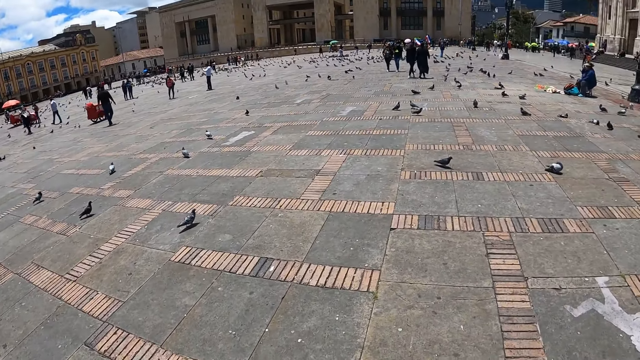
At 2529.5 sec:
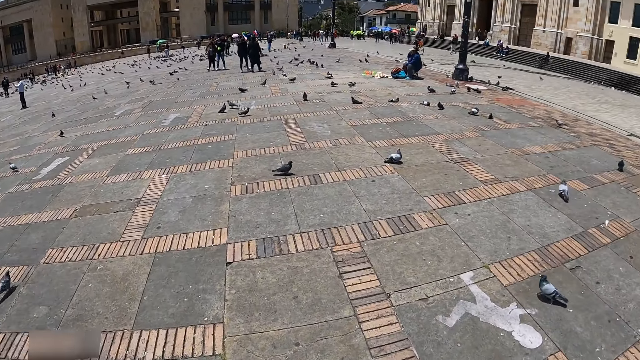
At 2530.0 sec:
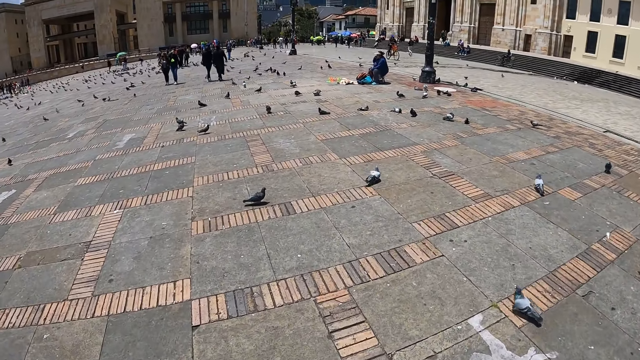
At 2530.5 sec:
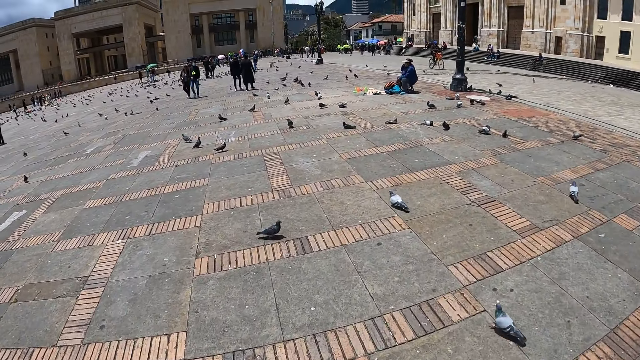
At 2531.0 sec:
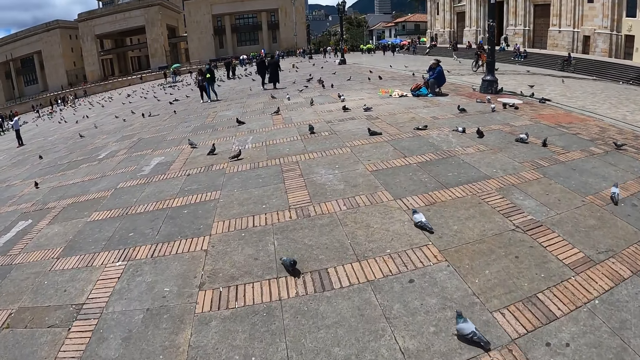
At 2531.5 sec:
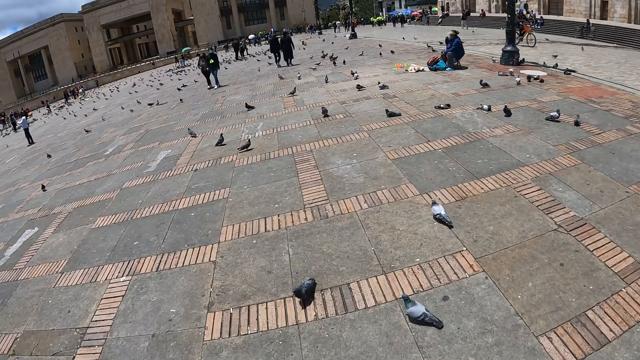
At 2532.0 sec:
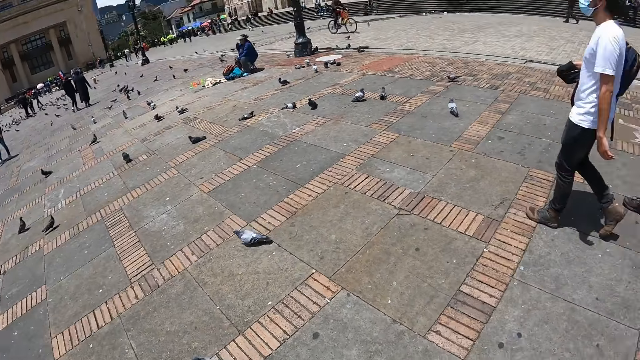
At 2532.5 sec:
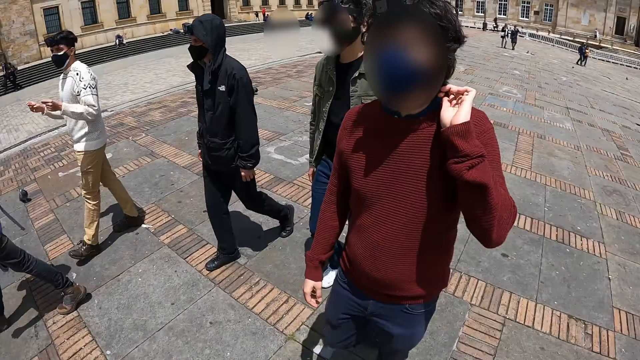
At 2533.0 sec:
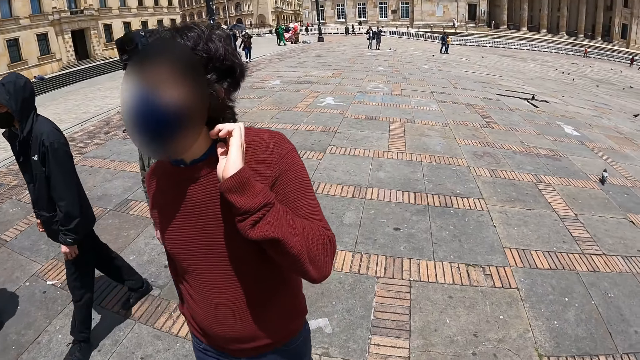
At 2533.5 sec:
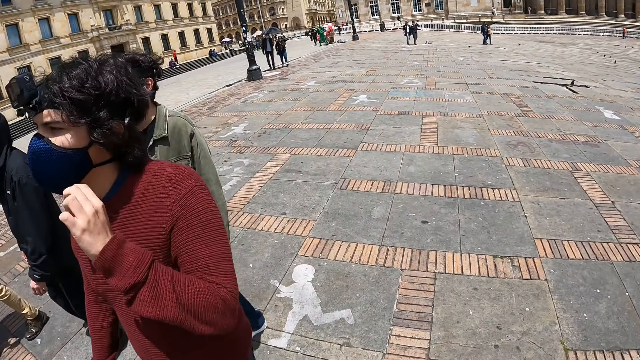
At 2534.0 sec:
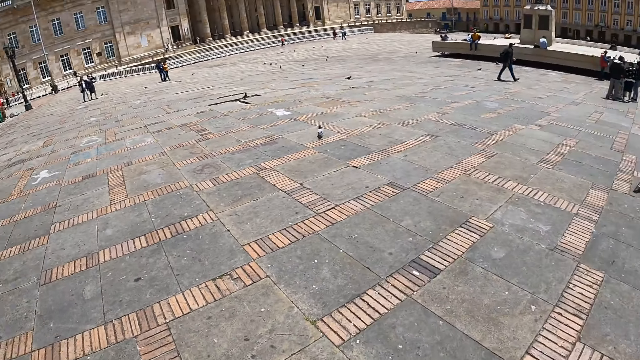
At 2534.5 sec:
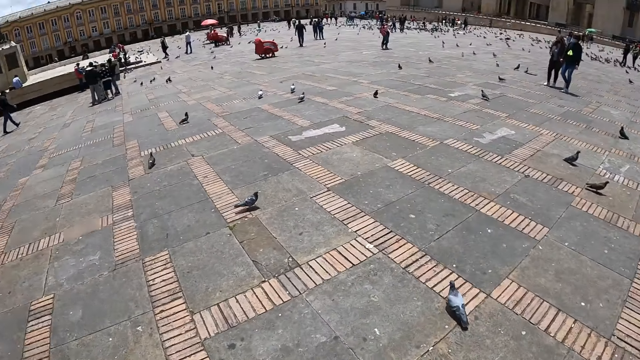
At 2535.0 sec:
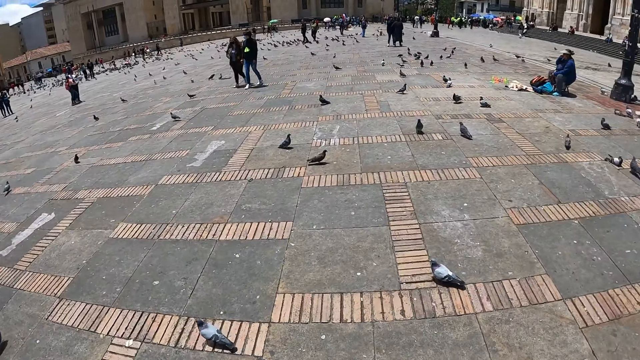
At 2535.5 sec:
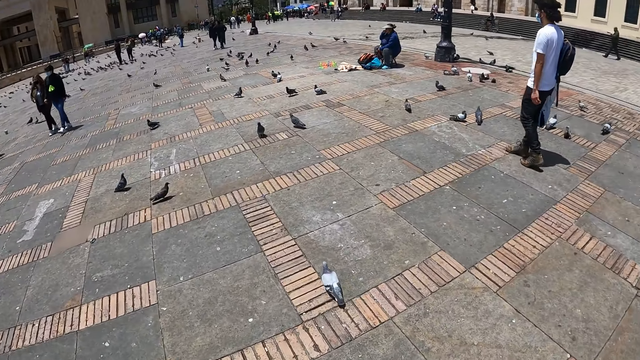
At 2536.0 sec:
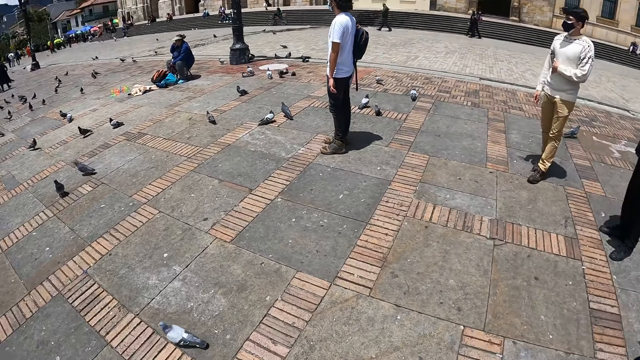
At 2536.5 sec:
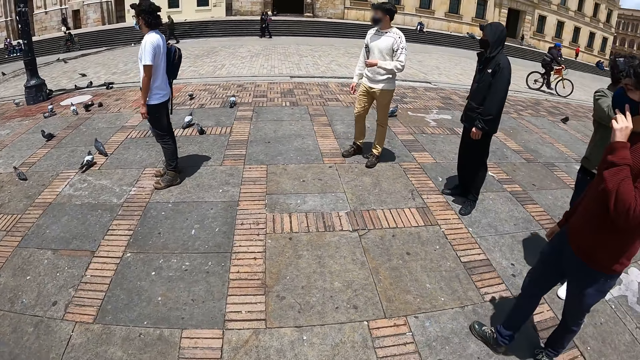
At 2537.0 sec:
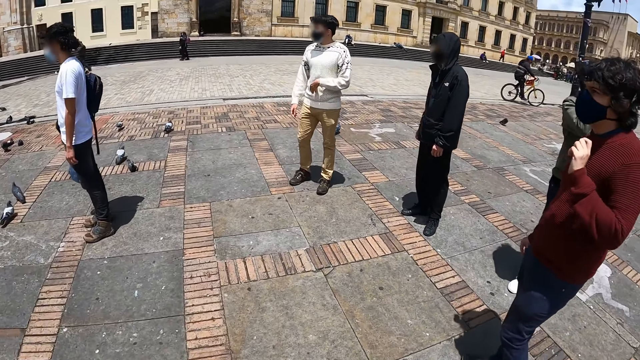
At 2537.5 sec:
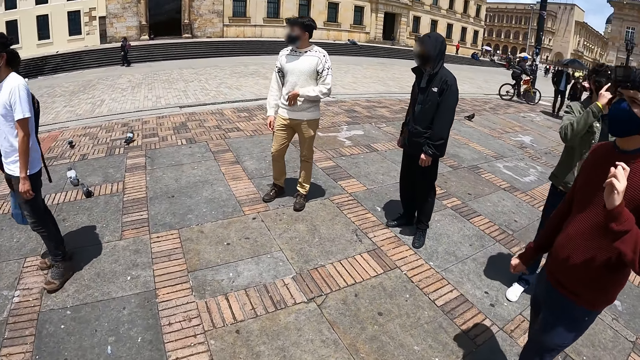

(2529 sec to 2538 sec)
The camera wearer looks around.

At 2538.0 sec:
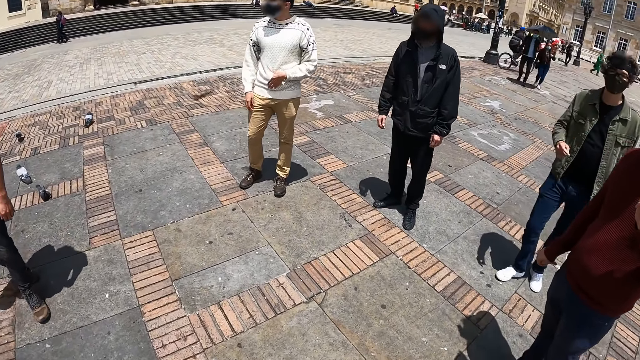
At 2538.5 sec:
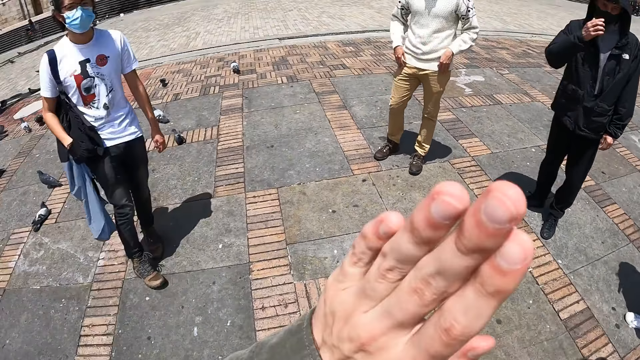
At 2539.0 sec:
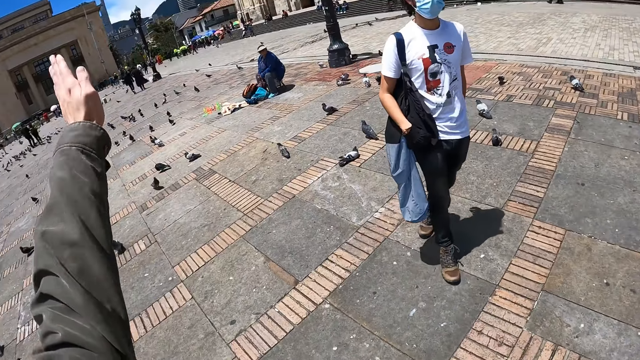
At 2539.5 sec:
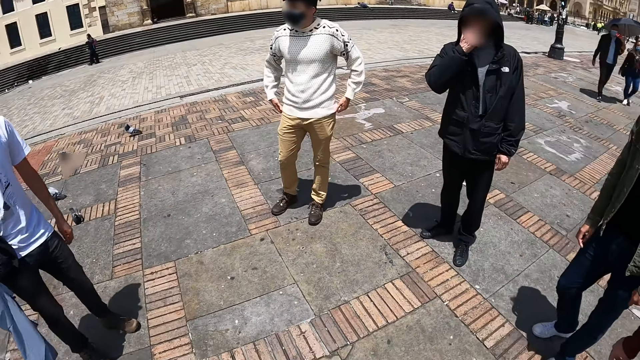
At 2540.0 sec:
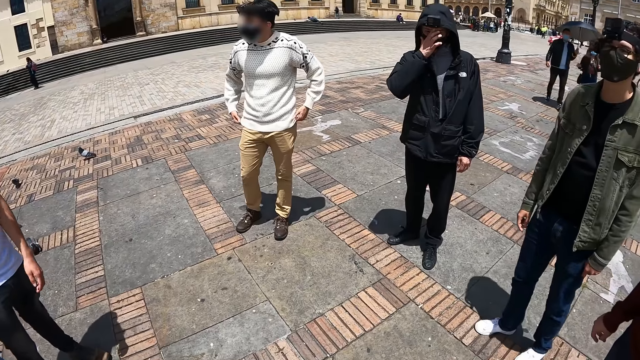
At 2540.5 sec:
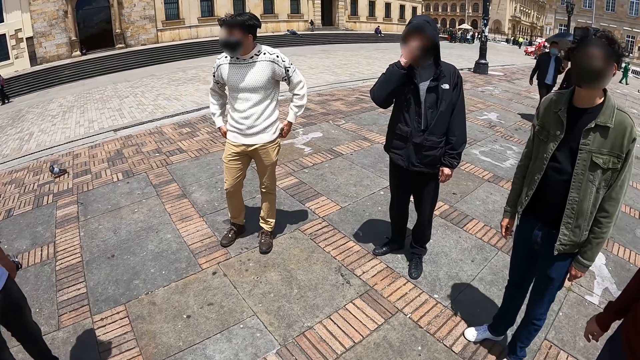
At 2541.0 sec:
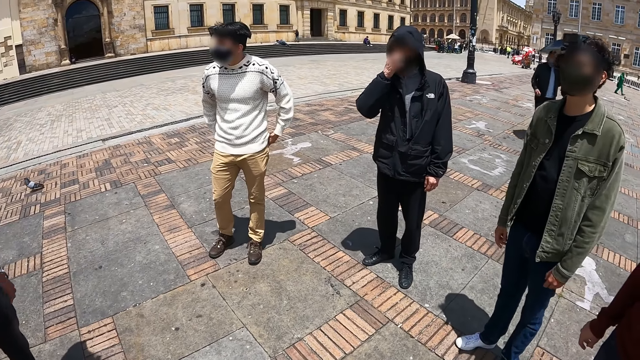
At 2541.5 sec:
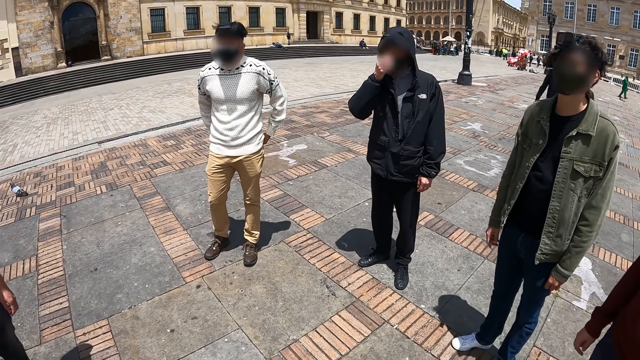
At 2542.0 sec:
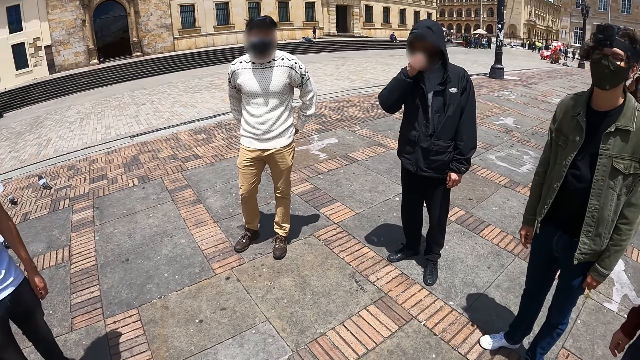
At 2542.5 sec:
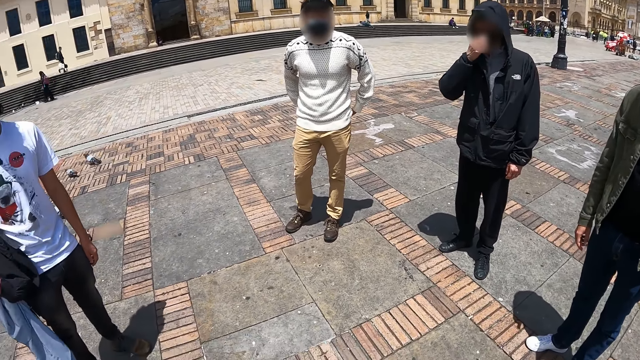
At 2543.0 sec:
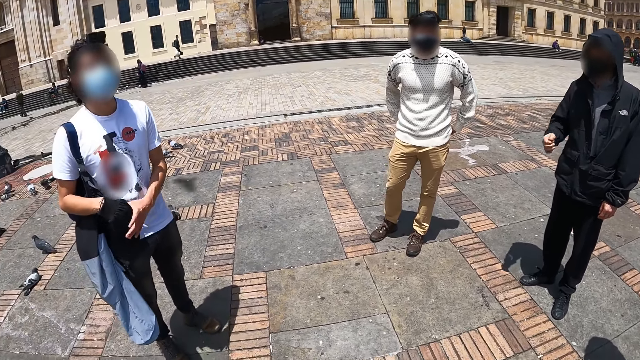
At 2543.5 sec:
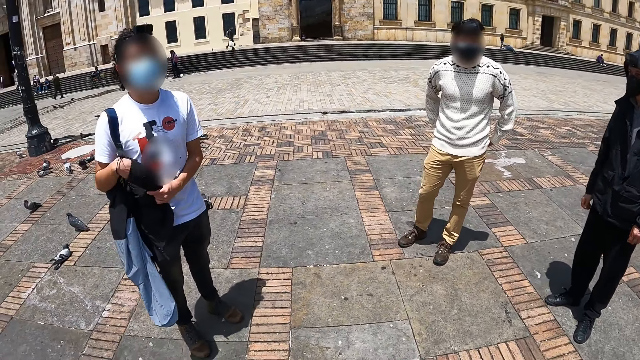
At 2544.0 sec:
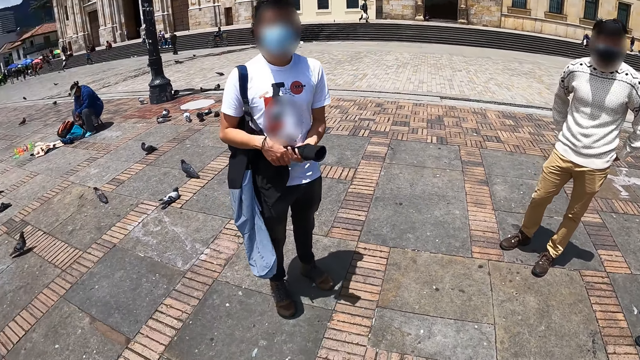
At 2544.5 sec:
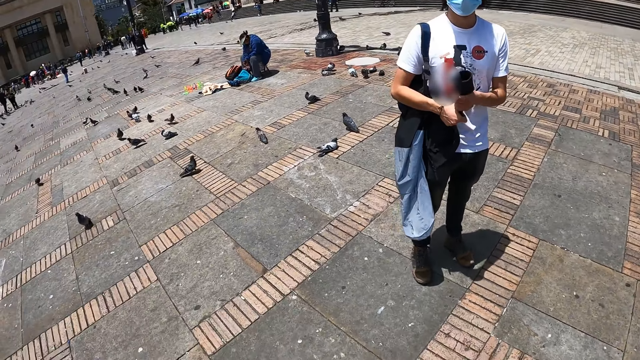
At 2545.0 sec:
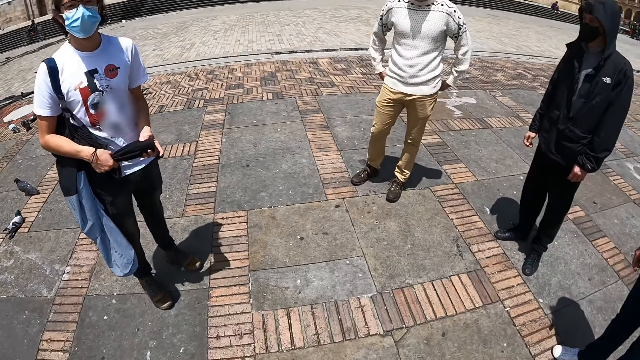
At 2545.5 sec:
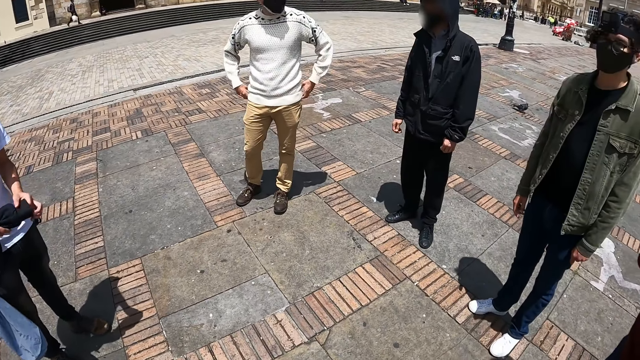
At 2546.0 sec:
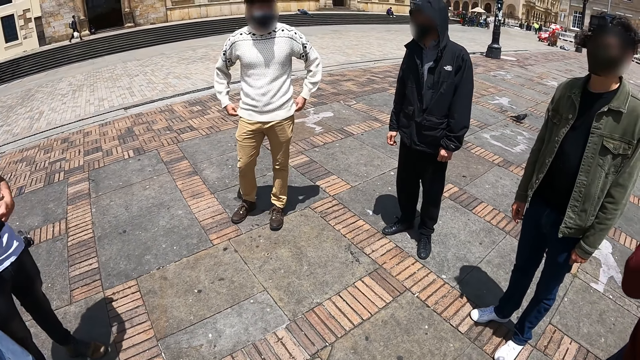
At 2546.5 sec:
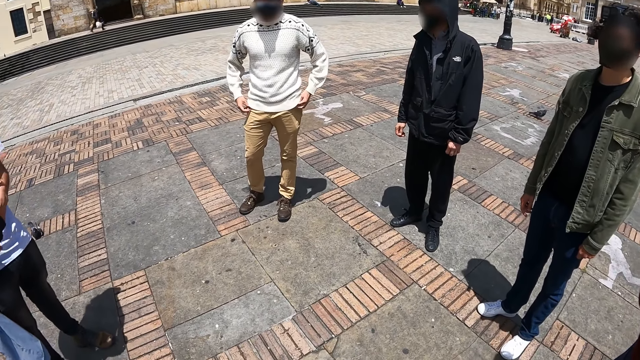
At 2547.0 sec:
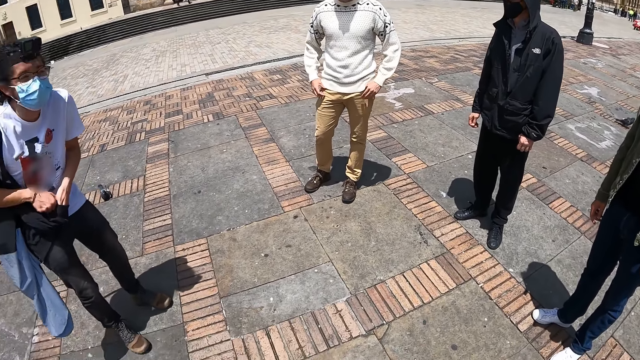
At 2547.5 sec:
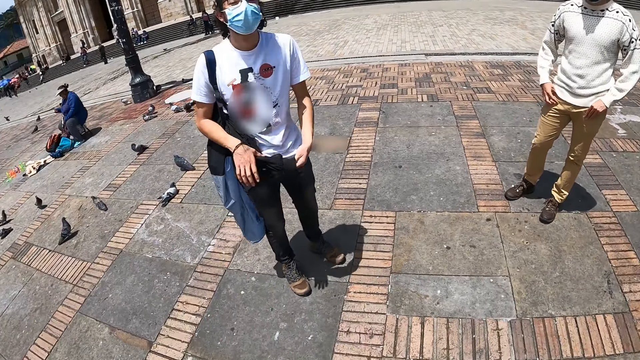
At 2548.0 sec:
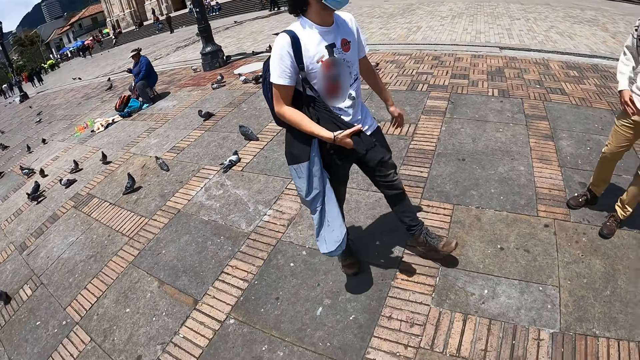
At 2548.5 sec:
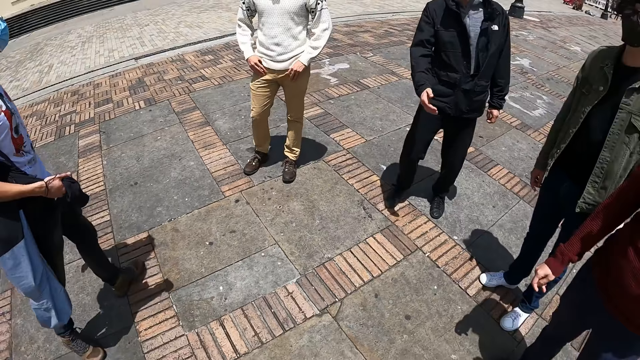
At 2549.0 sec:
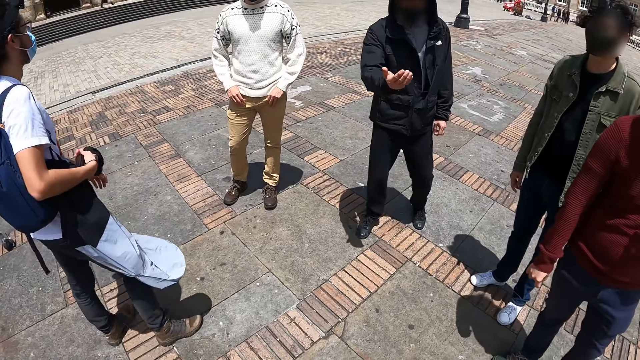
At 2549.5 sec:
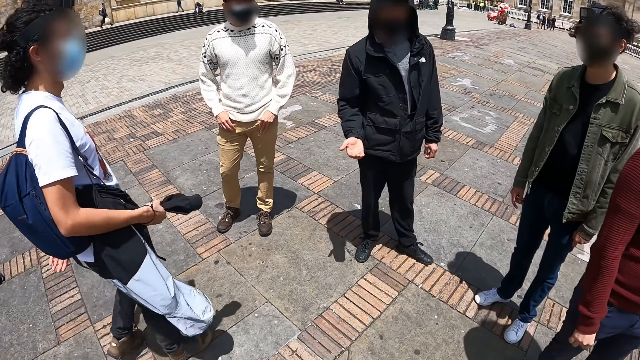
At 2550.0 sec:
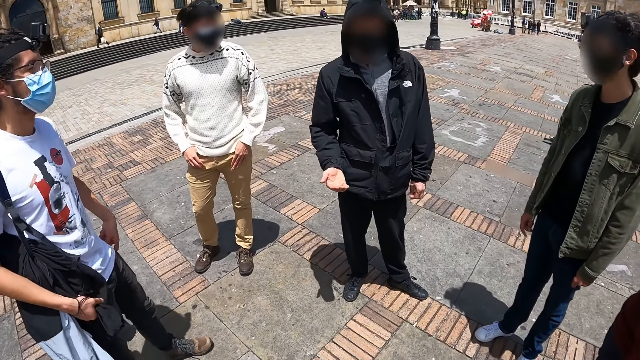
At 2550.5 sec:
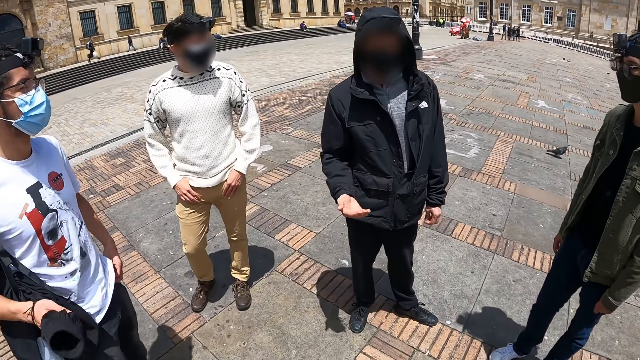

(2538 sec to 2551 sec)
The camera wearer moves her hand. She raises the hand. She looks around.
